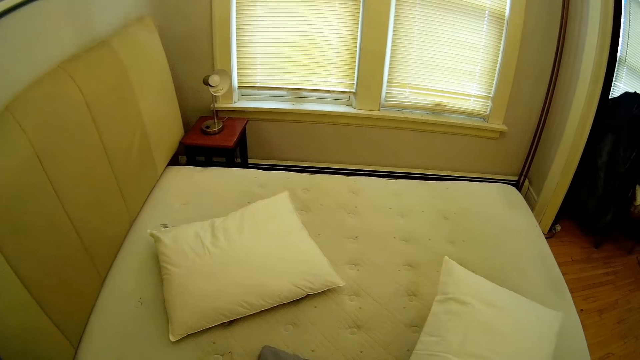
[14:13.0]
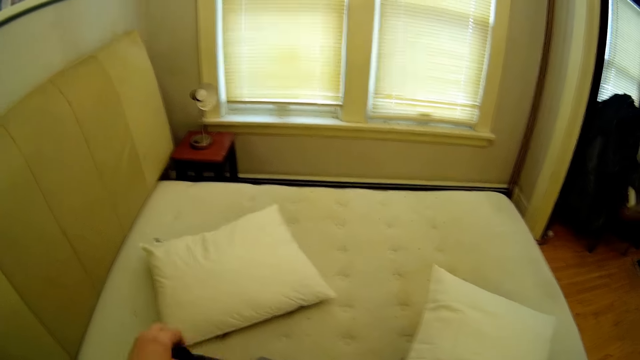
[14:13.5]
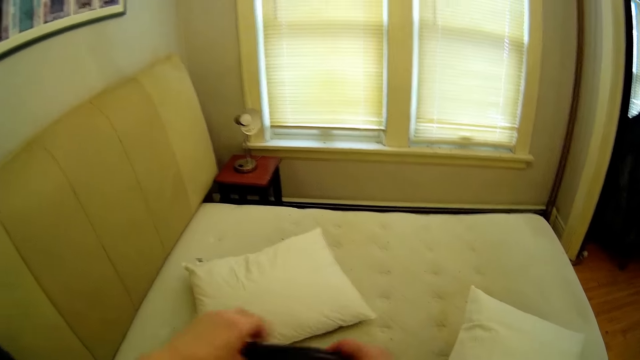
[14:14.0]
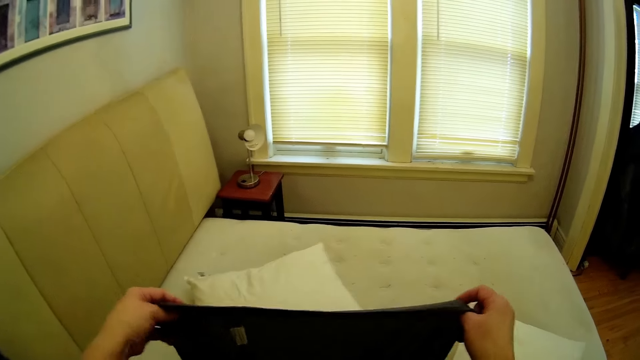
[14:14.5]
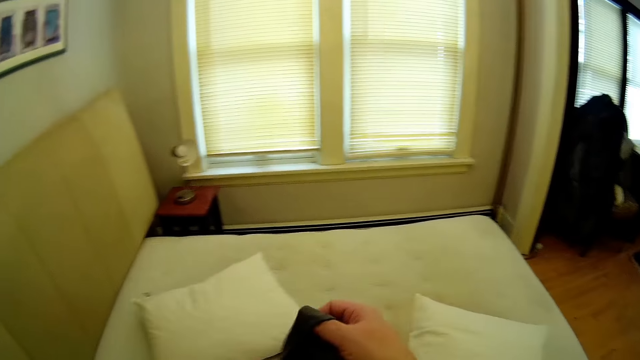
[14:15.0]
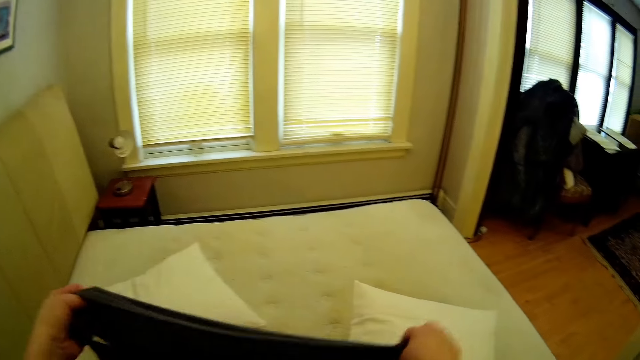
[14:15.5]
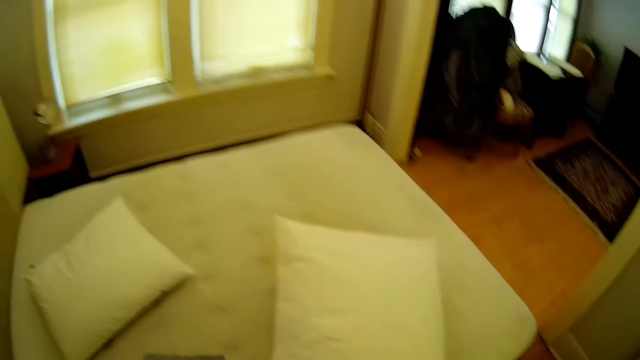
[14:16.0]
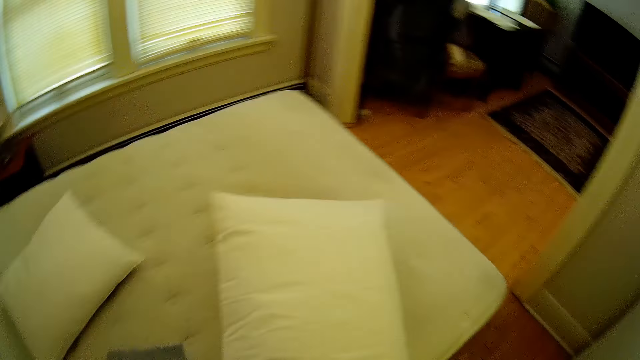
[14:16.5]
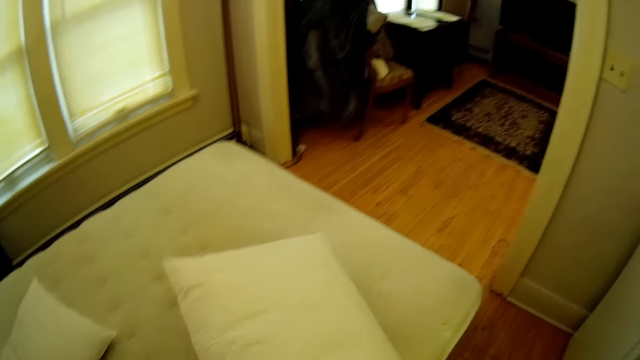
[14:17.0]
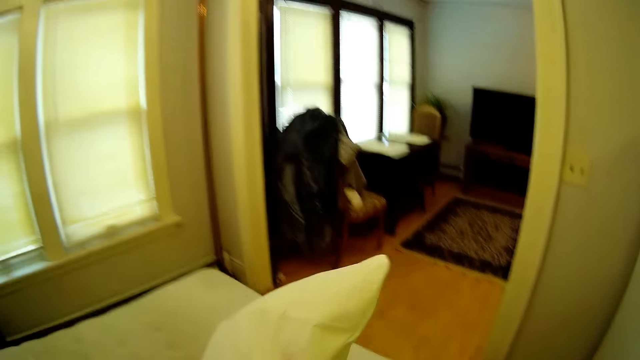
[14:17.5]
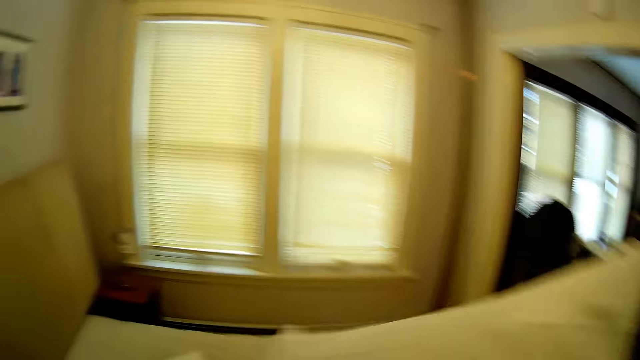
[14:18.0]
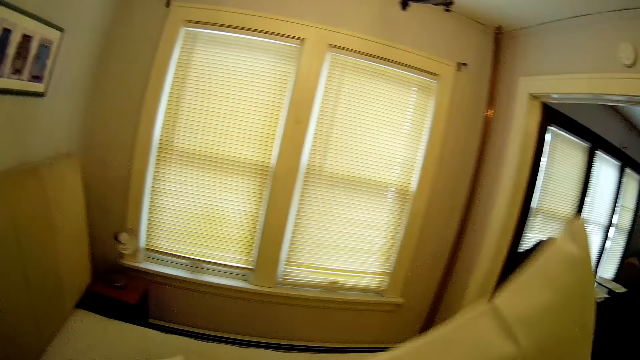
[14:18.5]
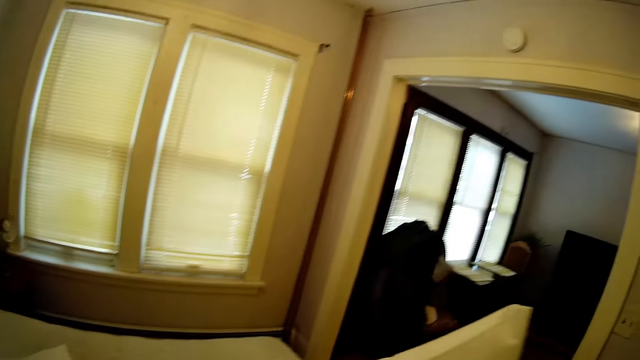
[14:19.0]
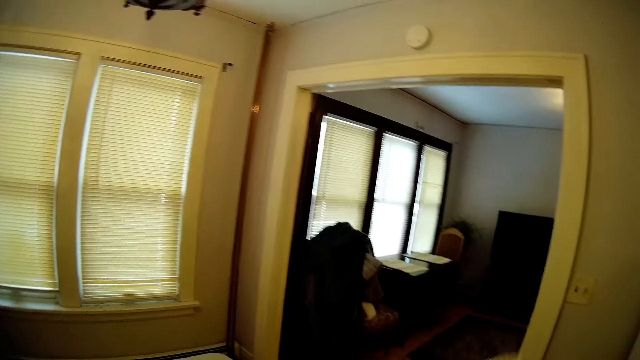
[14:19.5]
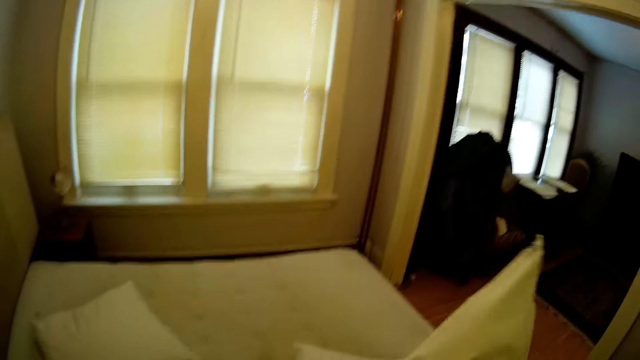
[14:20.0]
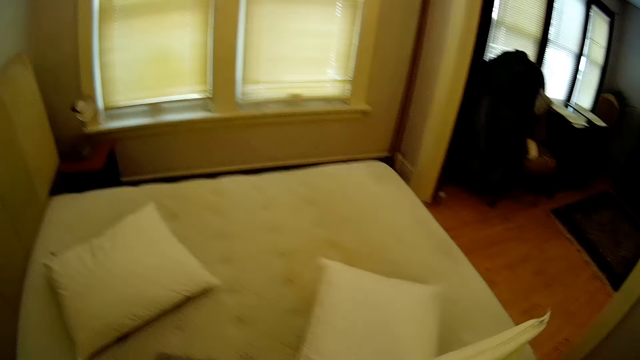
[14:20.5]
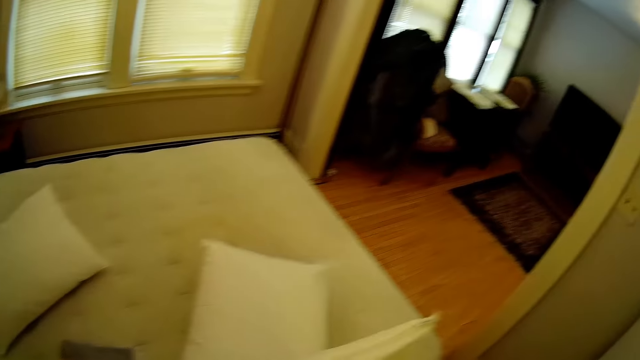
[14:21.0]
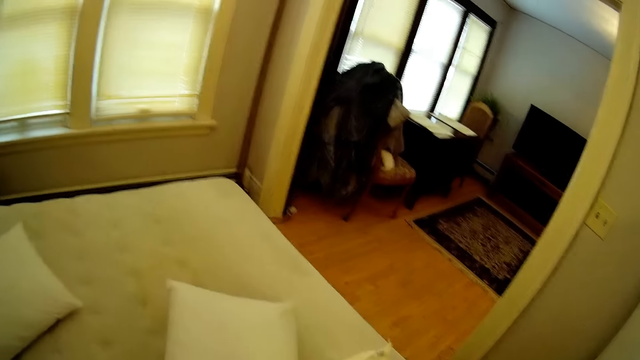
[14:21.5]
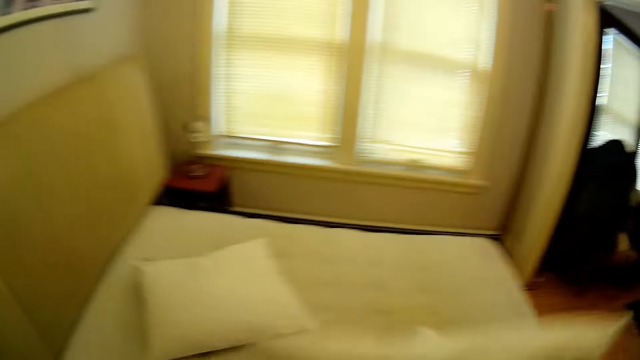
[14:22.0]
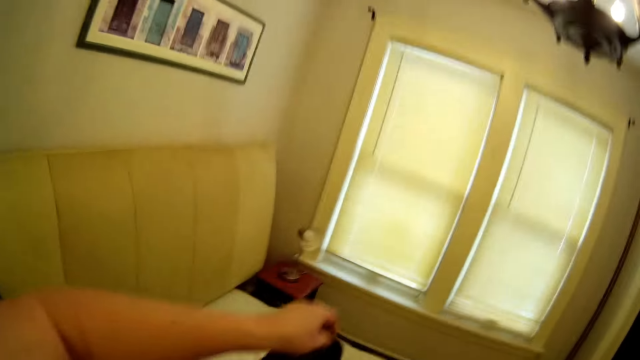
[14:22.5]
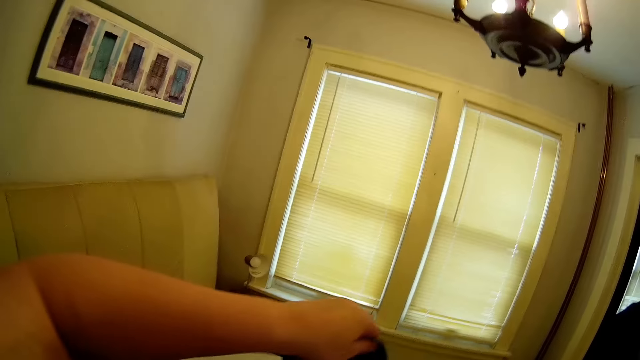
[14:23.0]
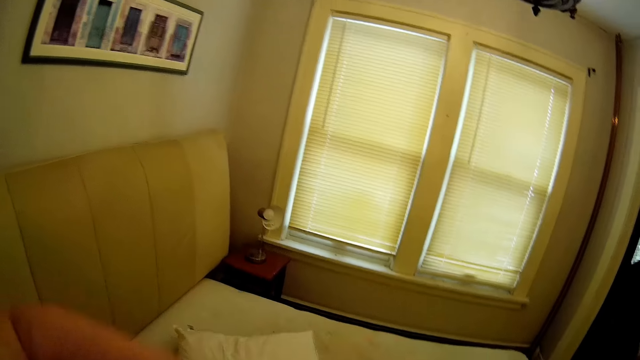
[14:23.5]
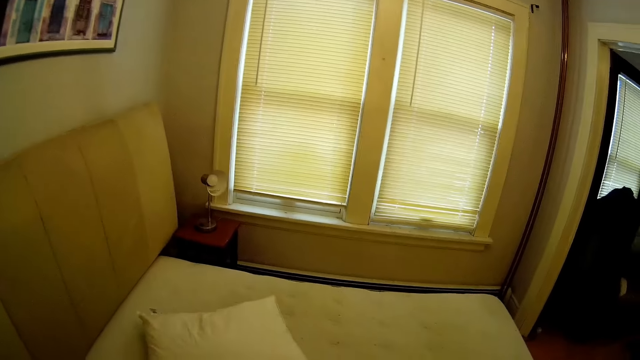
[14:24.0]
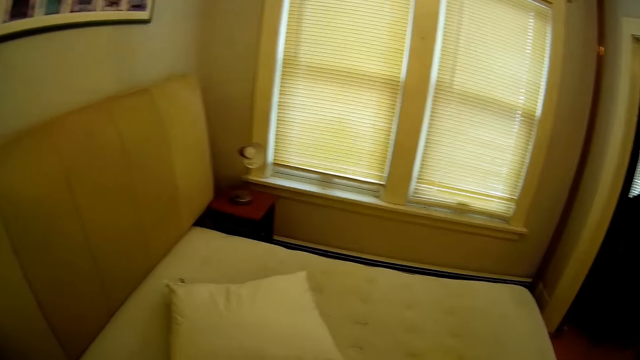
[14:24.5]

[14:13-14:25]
The camera wearer opens the pillow case. They put the pillow in the cover. They take the pillow.

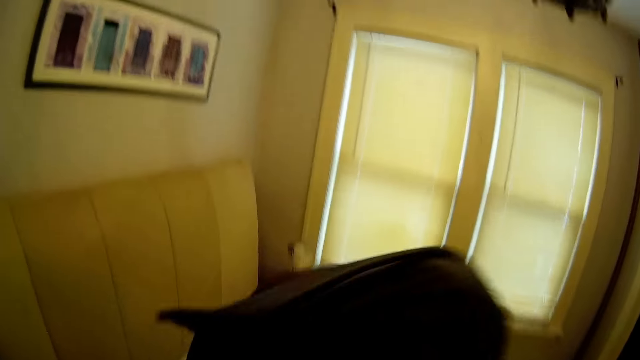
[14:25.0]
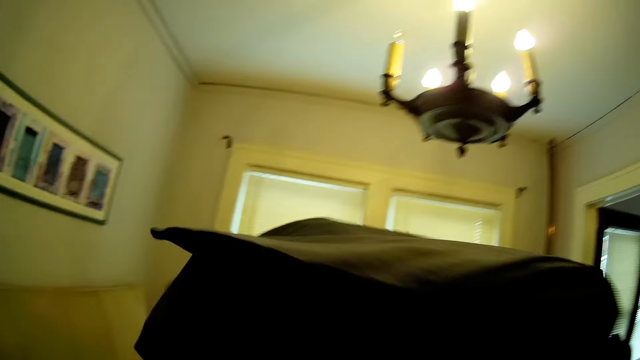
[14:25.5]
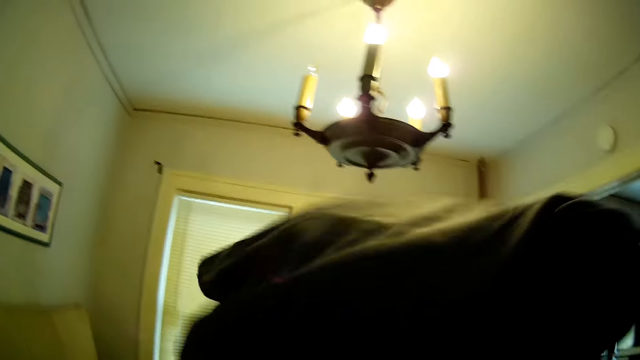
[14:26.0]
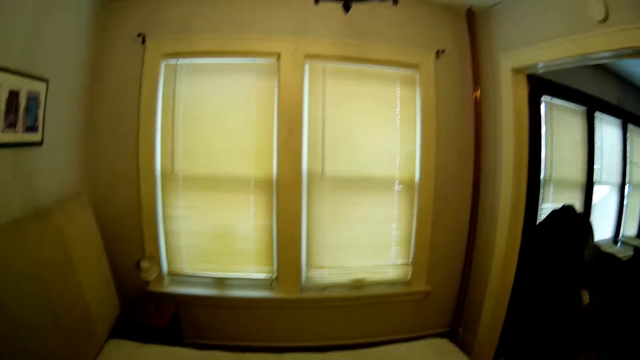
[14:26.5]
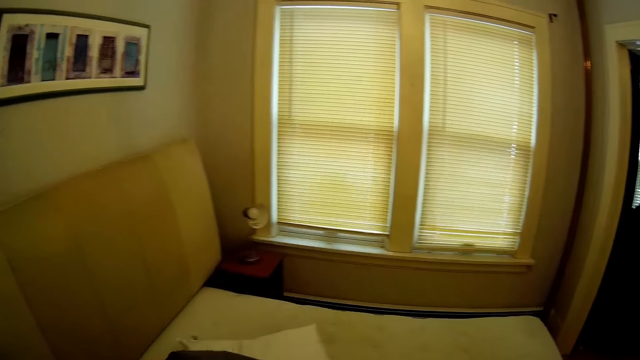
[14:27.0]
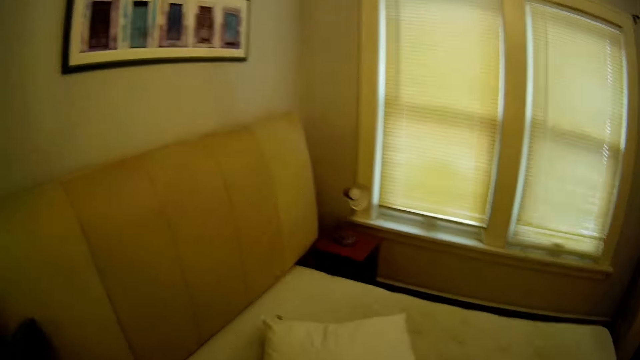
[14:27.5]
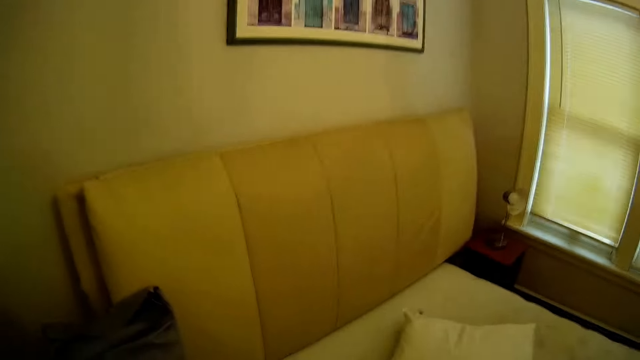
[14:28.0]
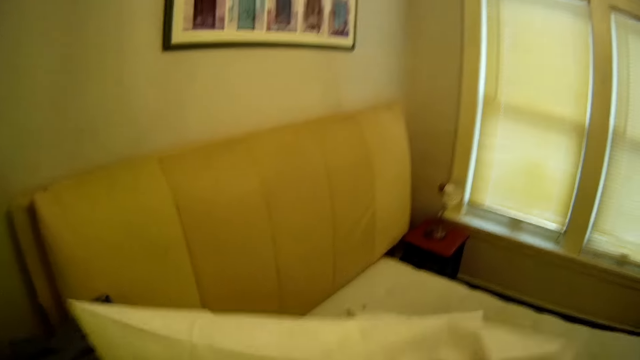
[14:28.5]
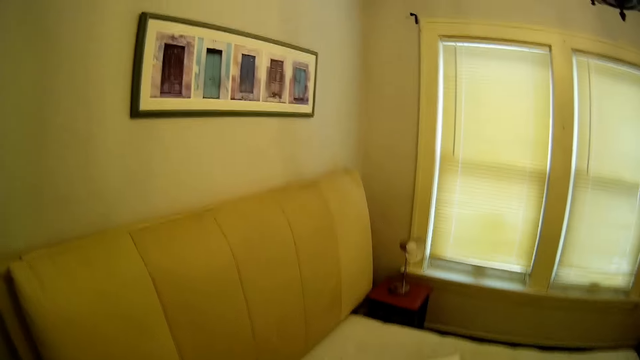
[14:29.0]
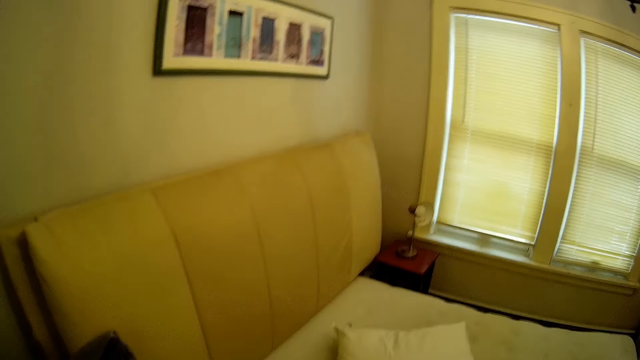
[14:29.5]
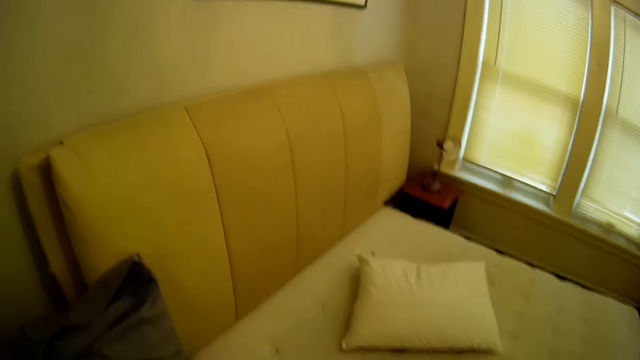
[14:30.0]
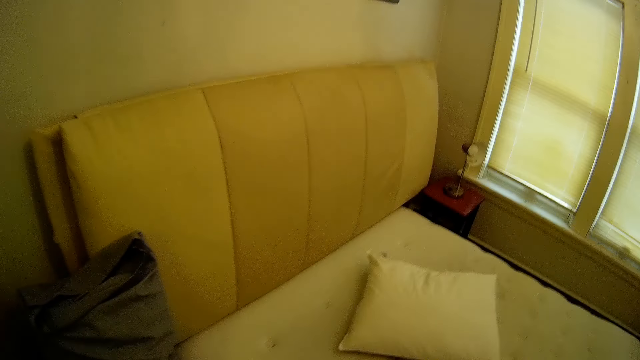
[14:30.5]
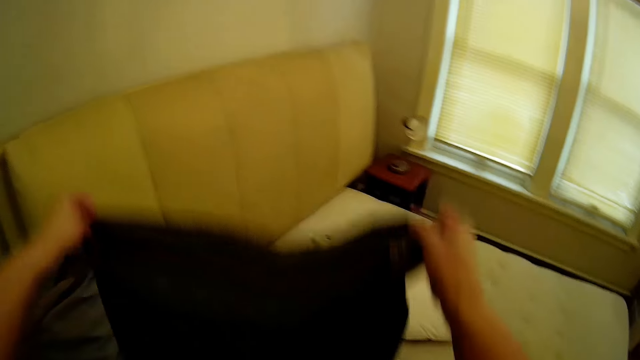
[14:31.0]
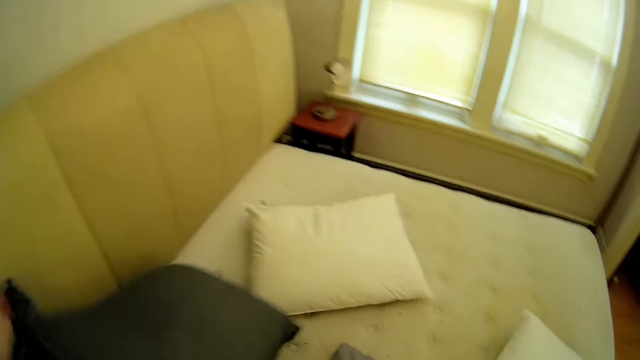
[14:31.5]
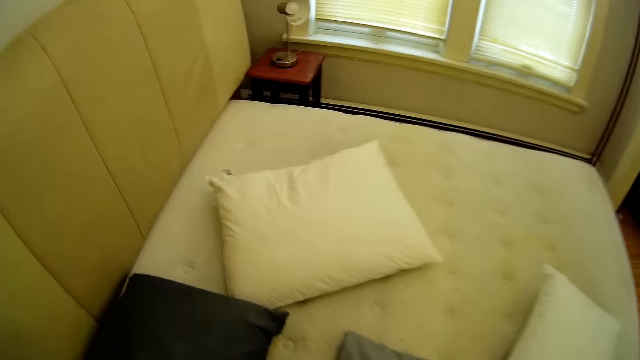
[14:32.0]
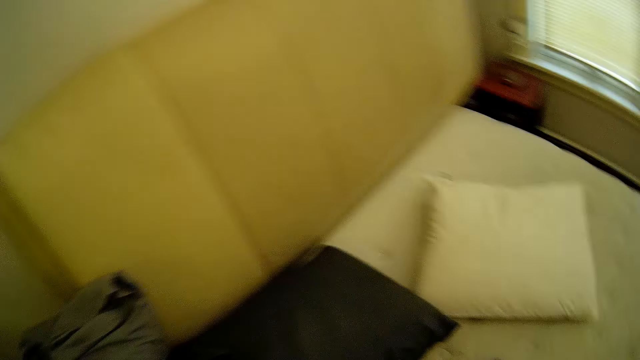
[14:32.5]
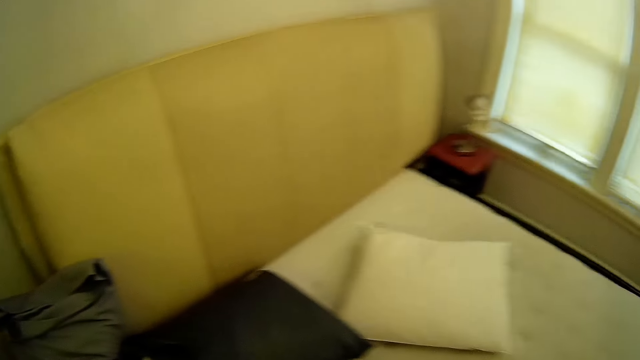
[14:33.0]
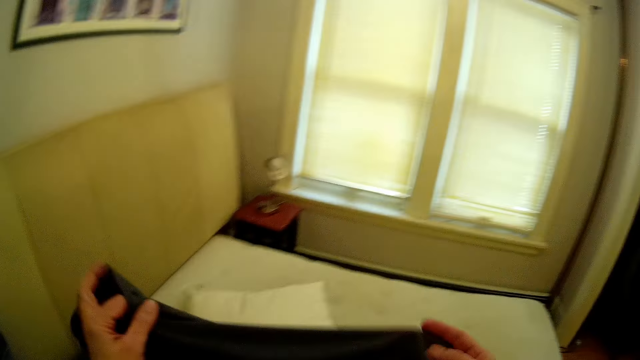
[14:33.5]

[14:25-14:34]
The camera wearer puts the pillow in the case. They put the pillow cover on the bed.
